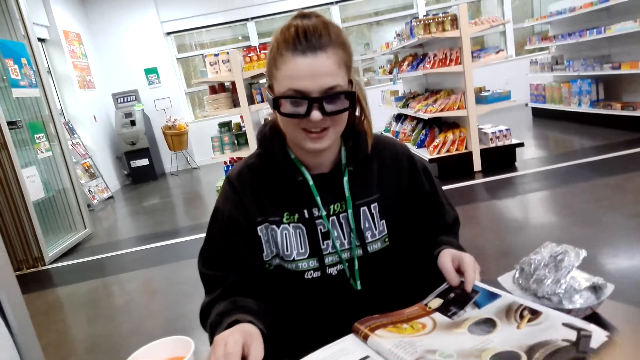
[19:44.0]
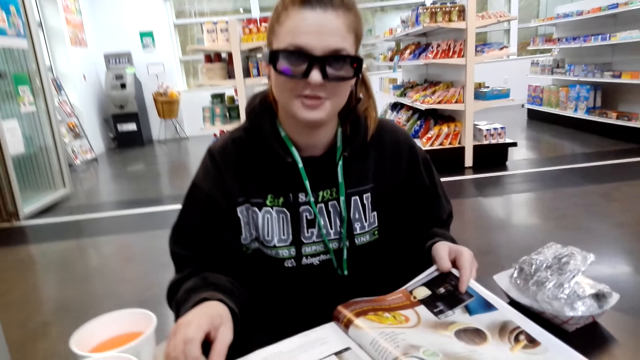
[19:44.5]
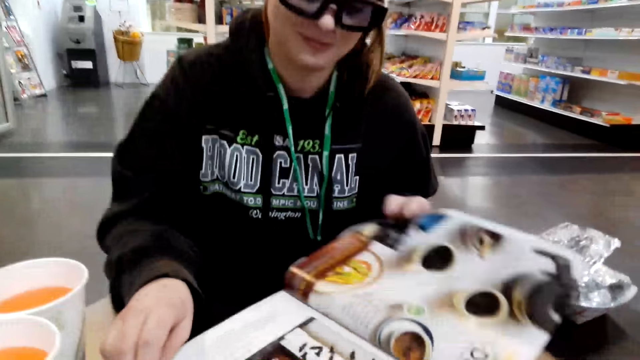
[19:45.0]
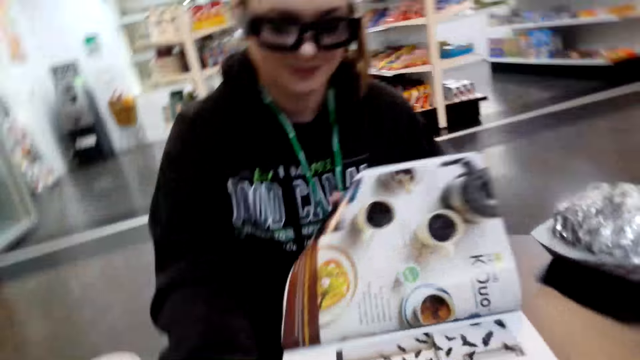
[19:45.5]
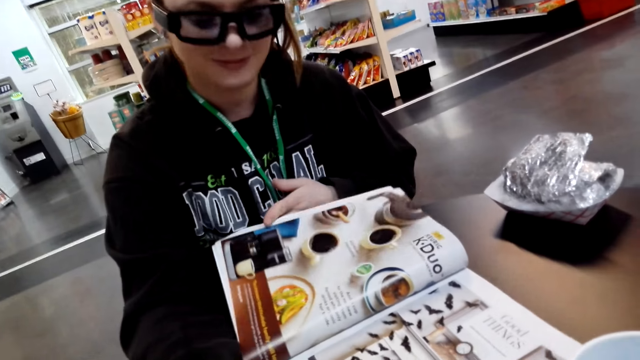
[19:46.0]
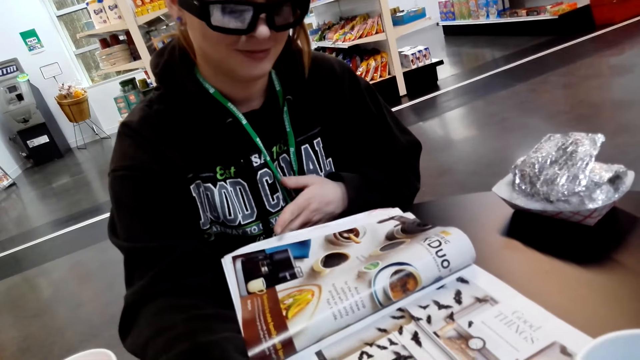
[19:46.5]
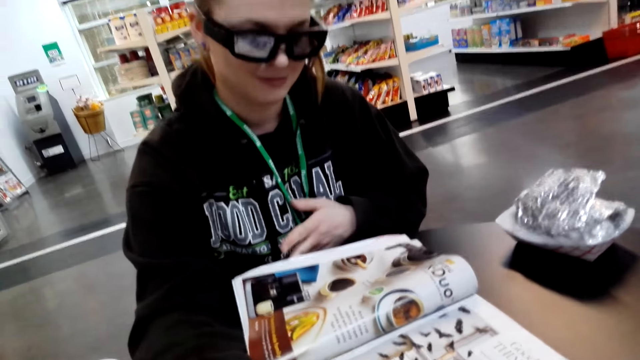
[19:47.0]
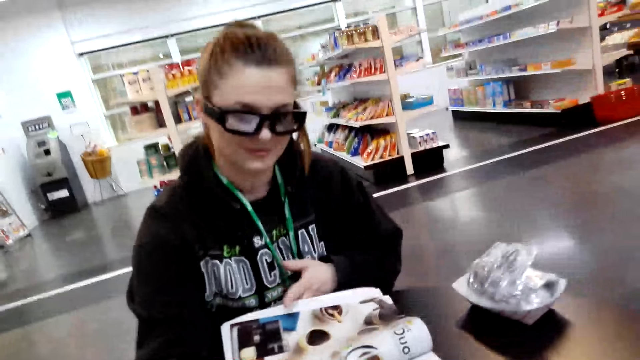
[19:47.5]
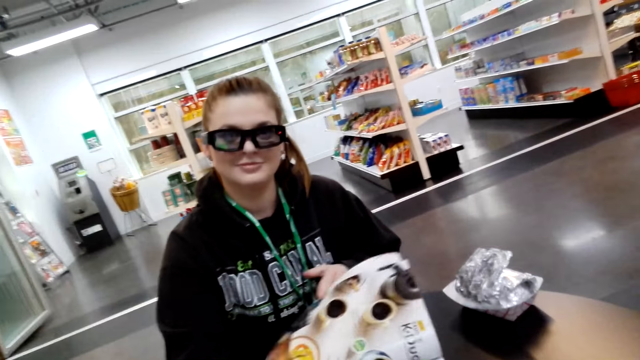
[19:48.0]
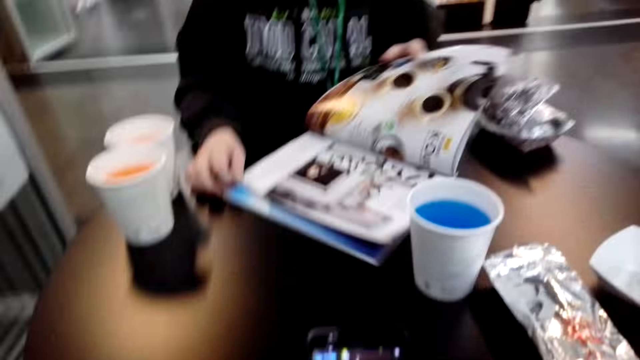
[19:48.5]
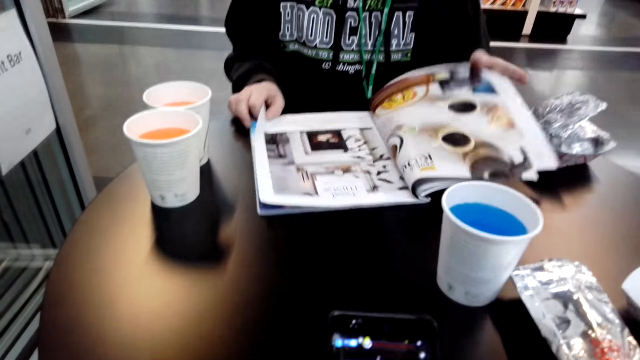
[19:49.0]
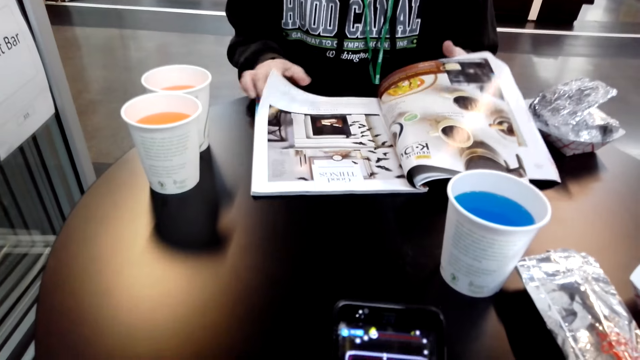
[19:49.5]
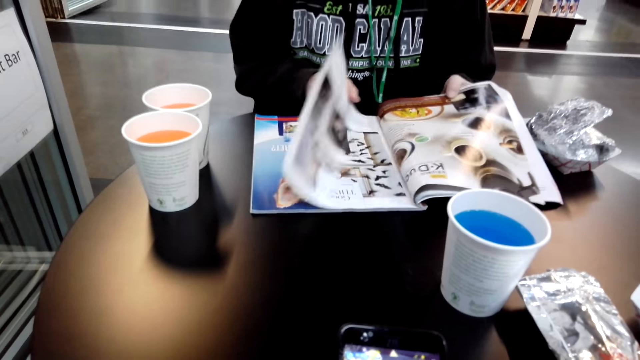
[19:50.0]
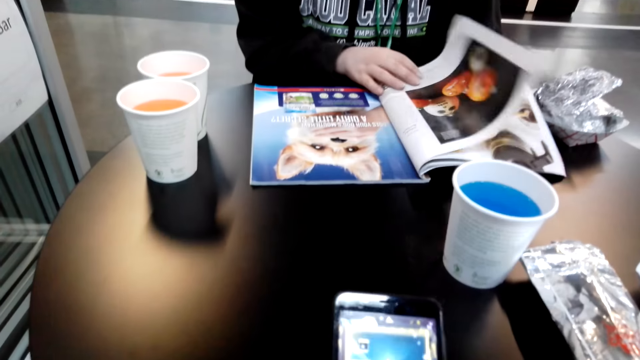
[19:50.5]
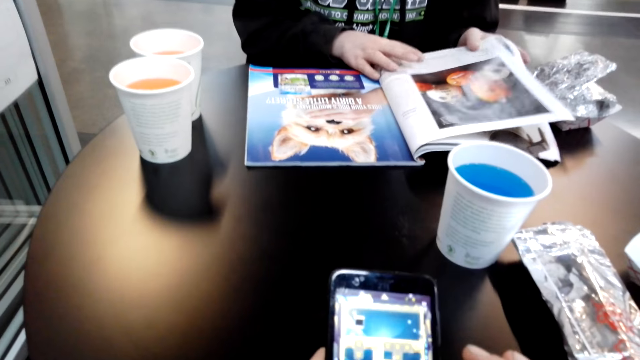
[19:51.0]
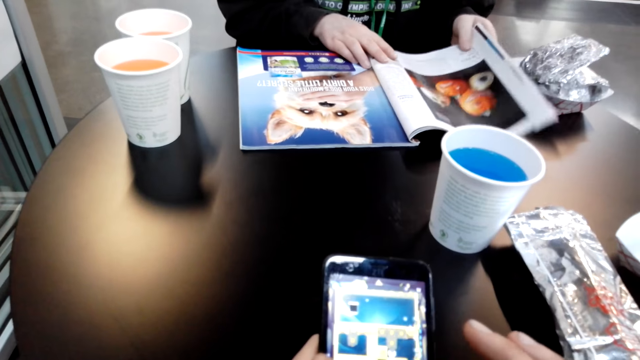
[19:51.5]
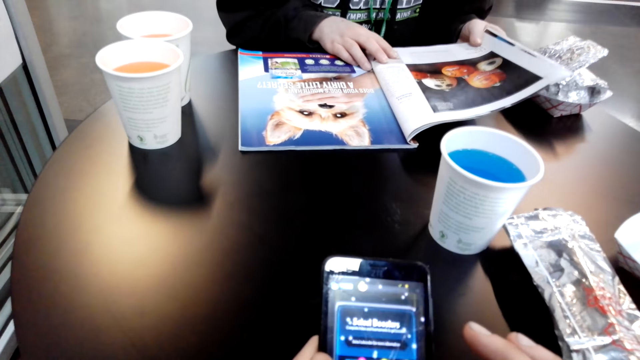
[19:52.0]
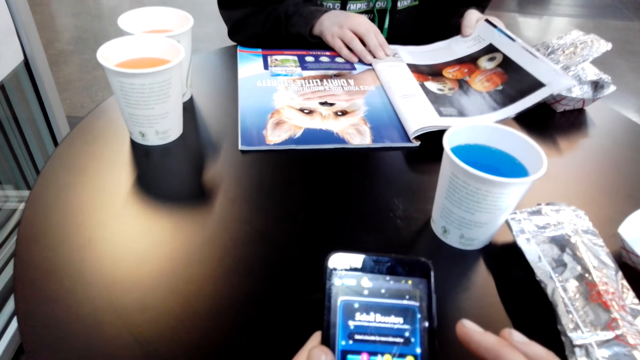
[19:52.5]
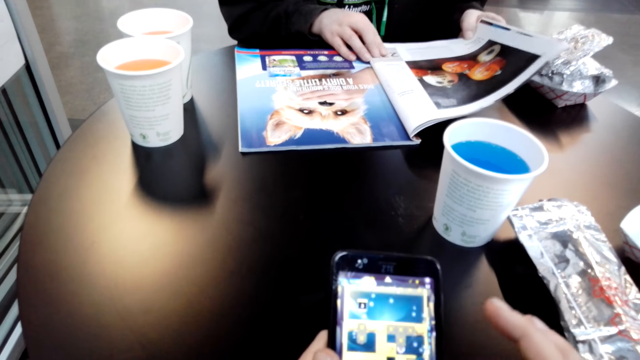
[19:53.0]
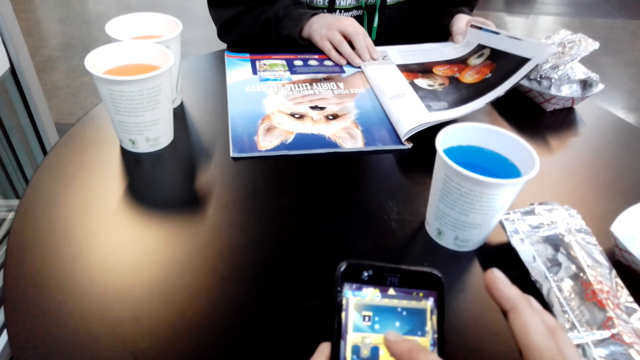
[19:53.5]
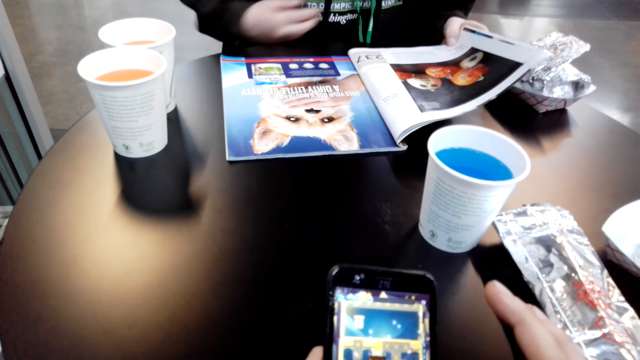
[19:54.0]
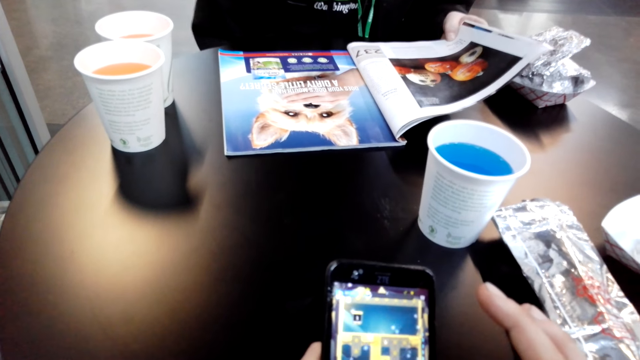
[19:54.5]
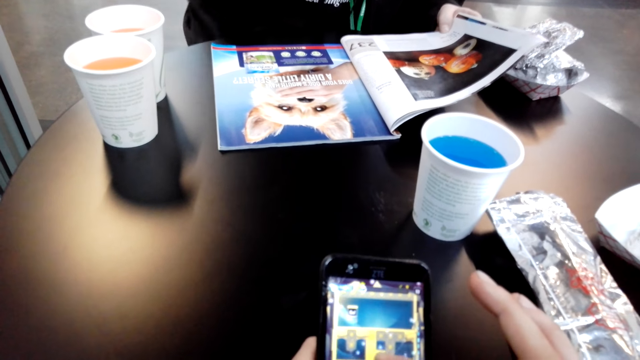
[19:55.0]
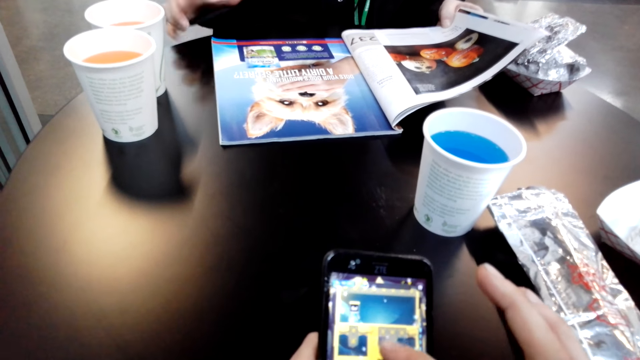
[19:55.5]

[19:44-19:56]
The lady turns the magazine on the table. The camera wearer scrolls a phone on the table.

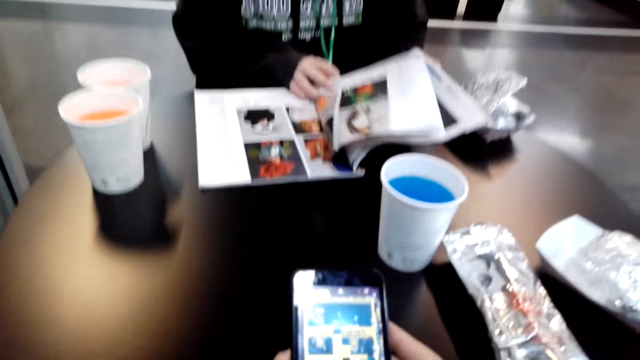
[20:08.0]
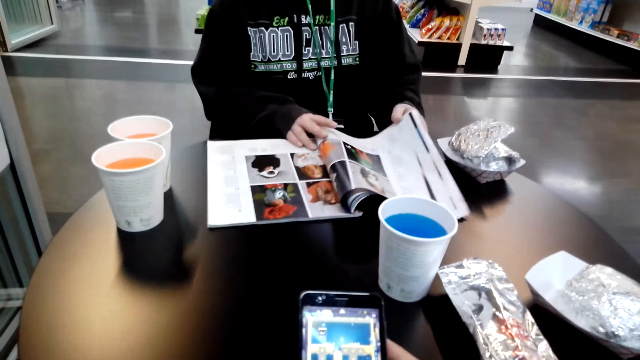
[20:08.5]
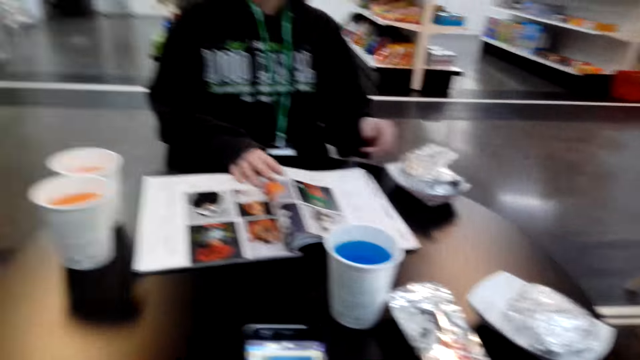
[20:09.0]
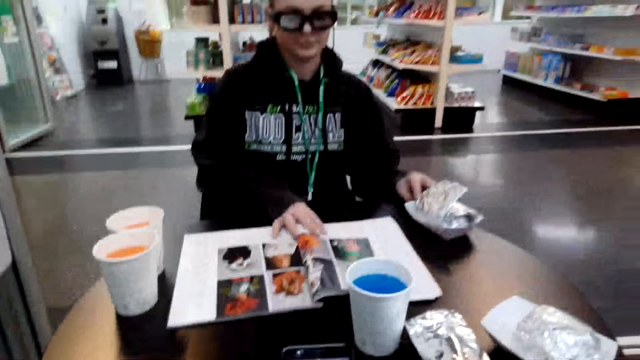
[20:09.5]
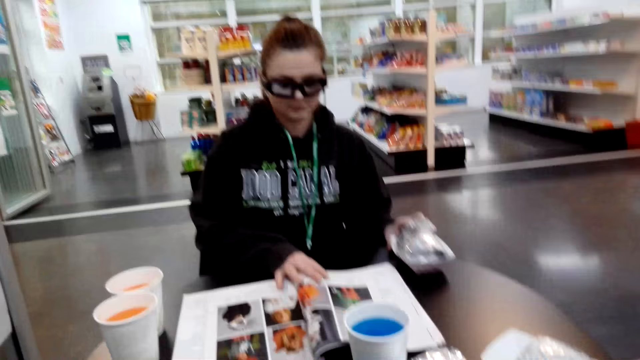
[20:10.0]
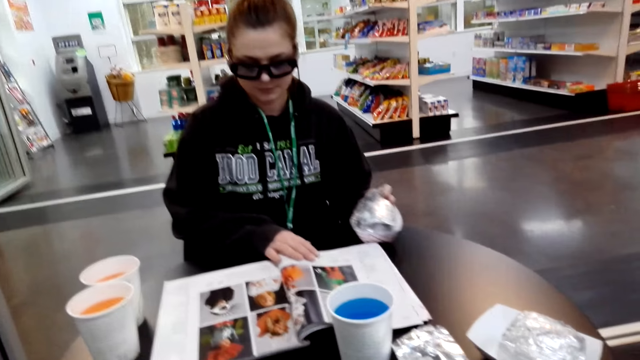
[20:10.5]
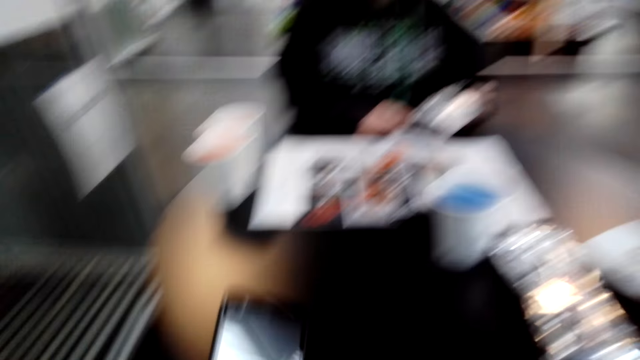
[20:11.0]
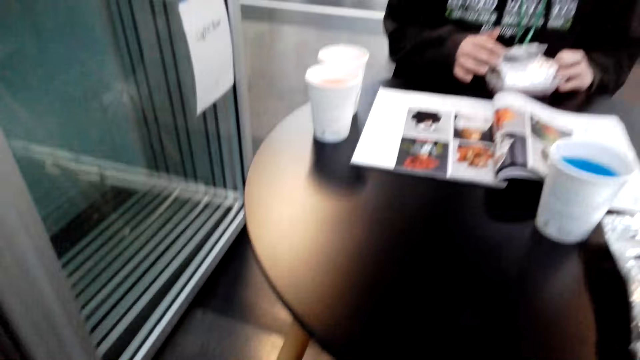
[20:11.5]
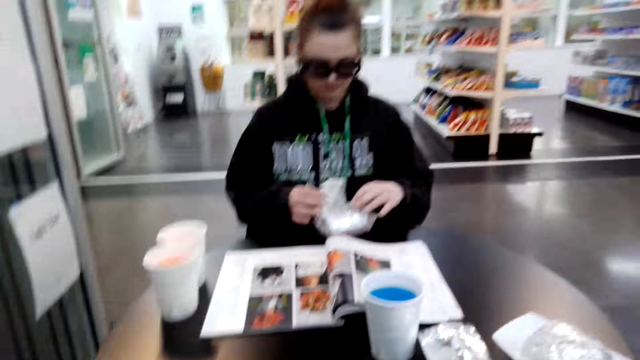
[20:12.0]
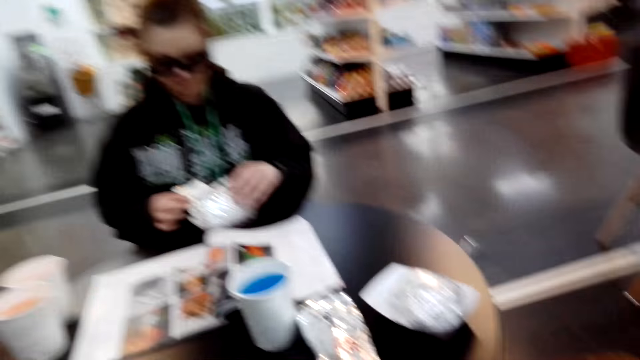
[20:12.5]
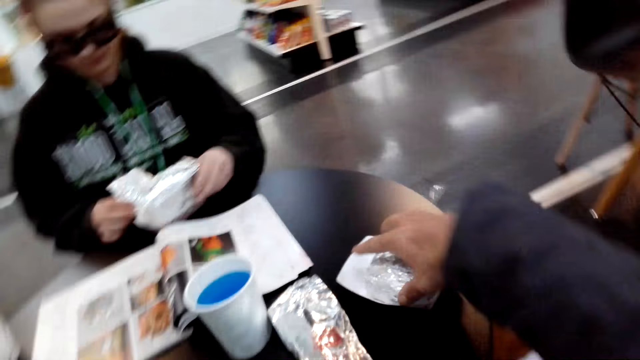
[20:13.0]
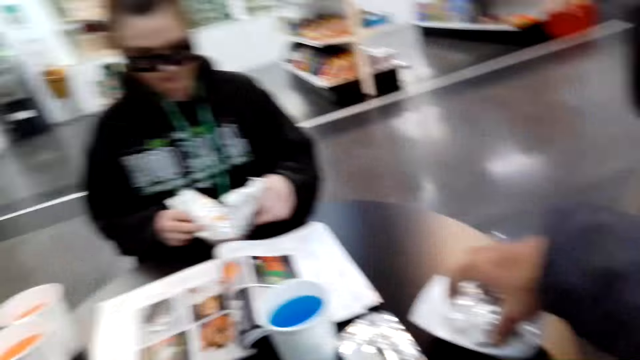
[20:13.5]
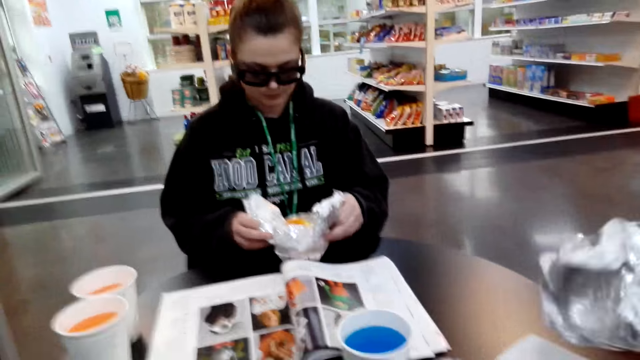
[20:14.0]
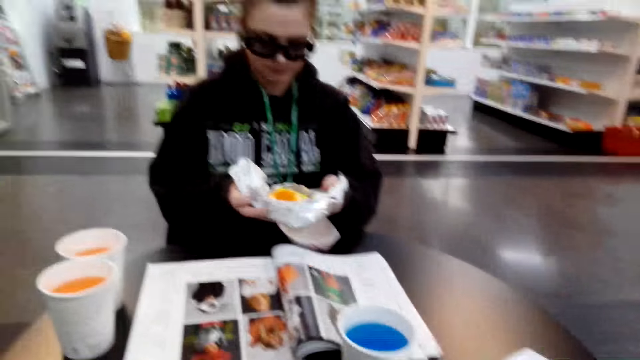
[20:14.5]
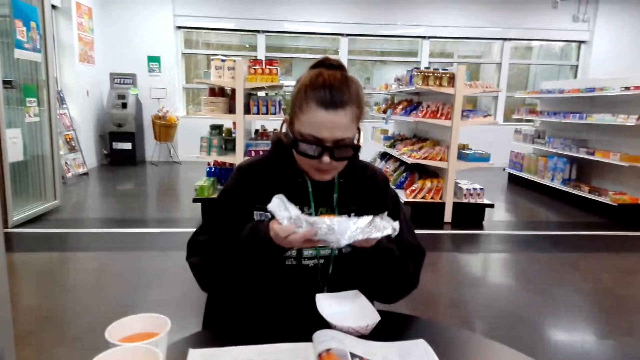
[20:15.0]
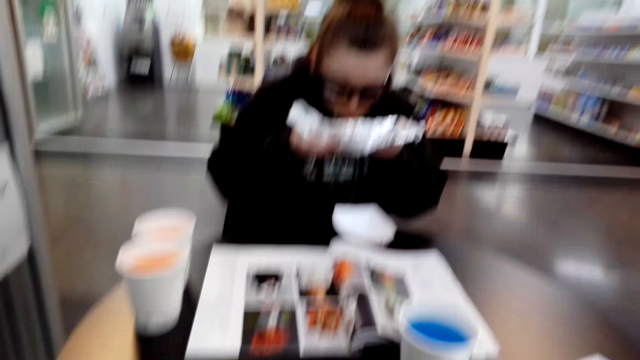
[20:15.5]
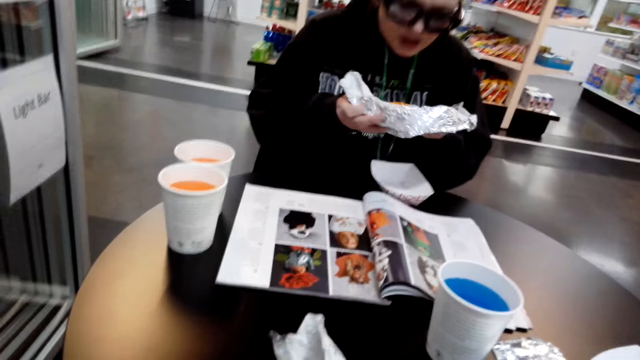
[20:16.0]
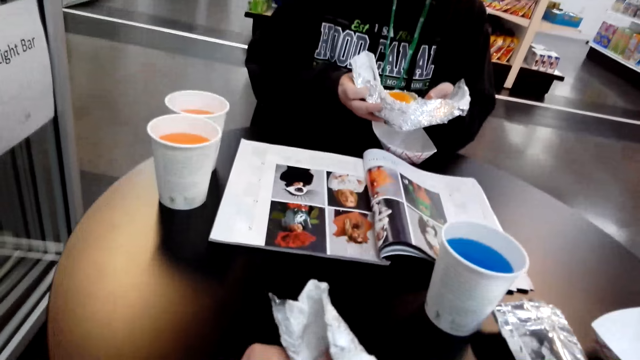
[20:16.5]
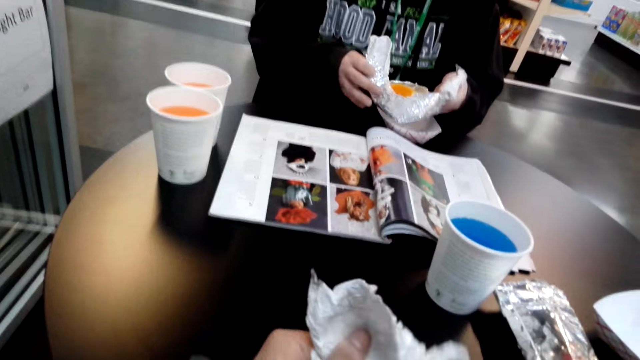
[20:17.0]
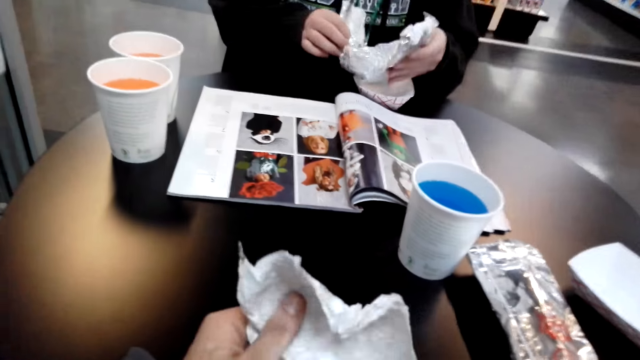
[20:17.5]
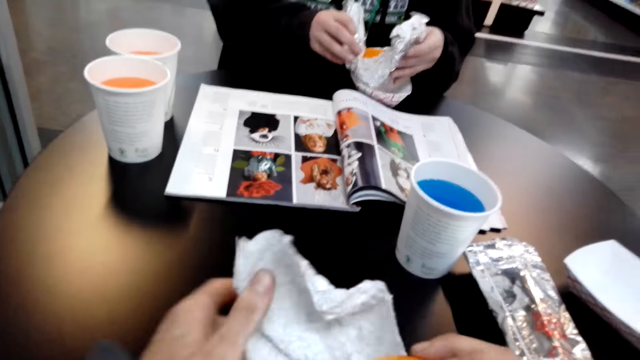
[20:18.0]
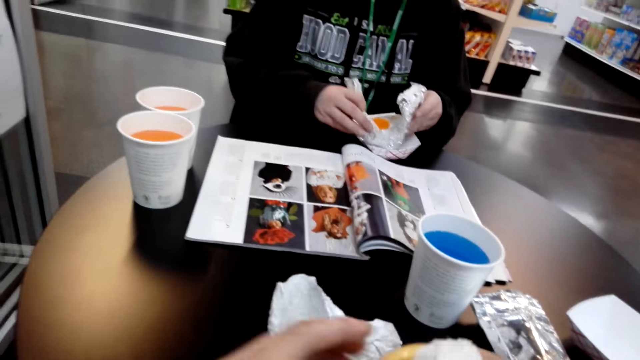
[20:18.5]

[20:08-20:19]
The lady pulls a wrap of something on the table. The camera wearer looks around. They pick up a wrap of something on the table and open the wrap.
